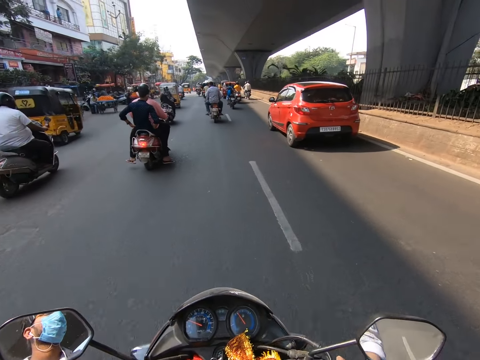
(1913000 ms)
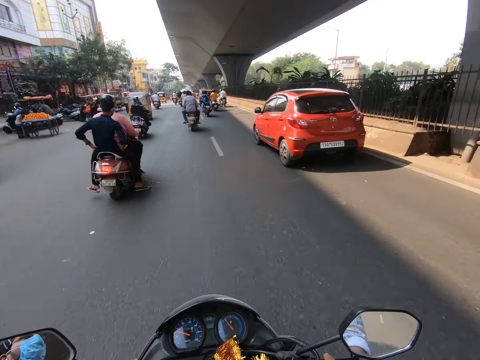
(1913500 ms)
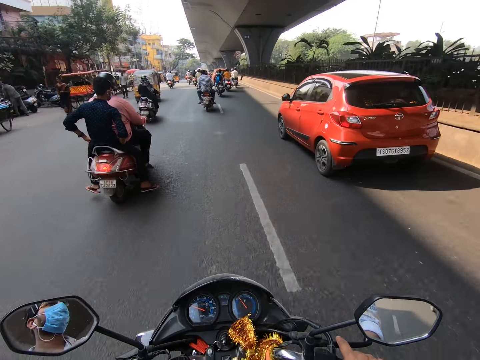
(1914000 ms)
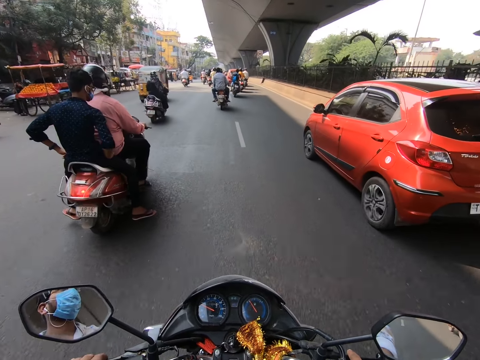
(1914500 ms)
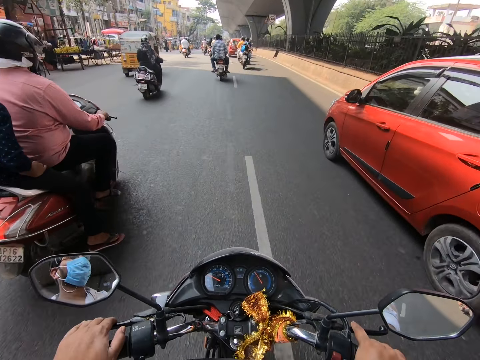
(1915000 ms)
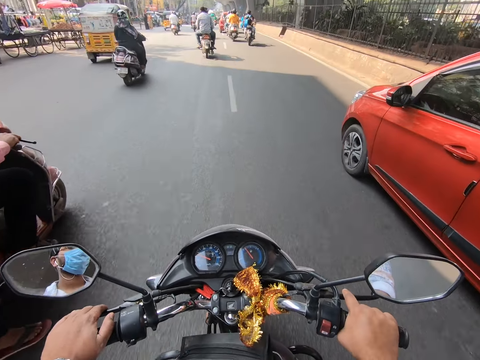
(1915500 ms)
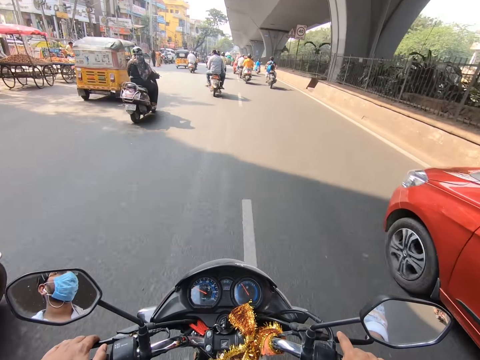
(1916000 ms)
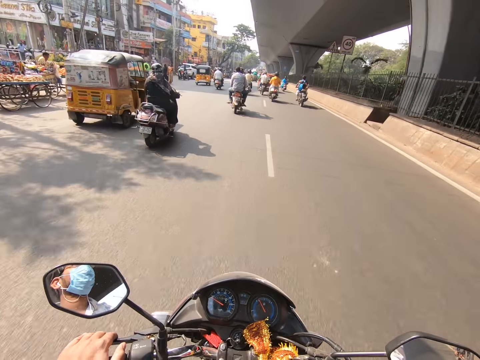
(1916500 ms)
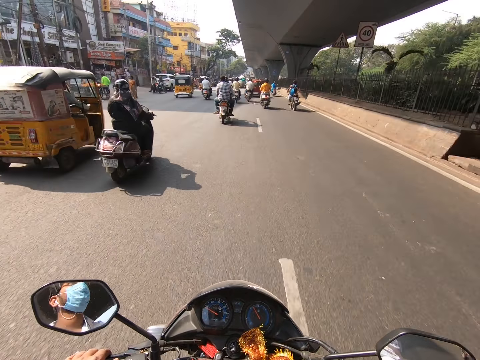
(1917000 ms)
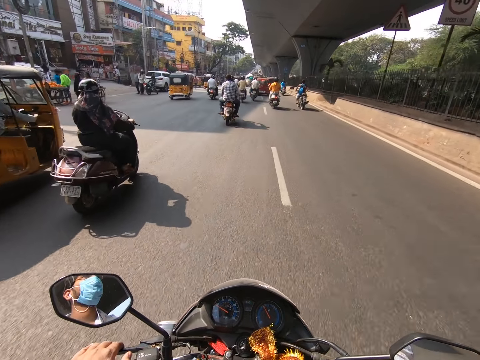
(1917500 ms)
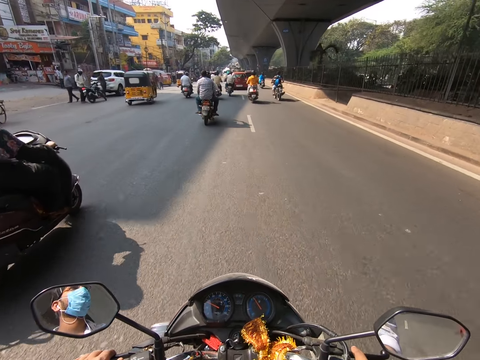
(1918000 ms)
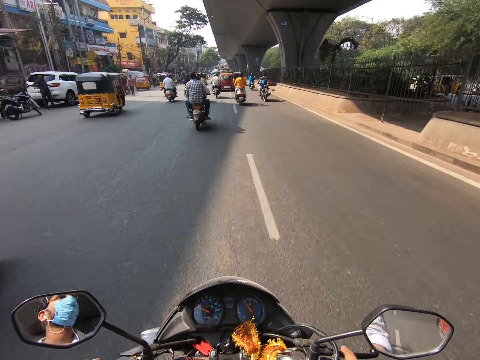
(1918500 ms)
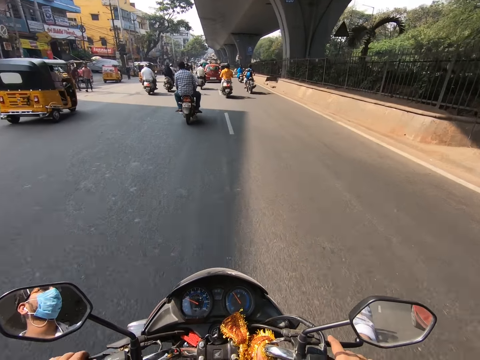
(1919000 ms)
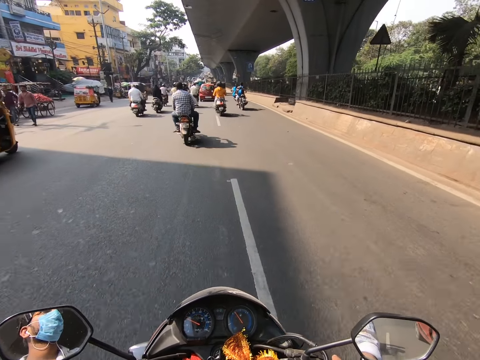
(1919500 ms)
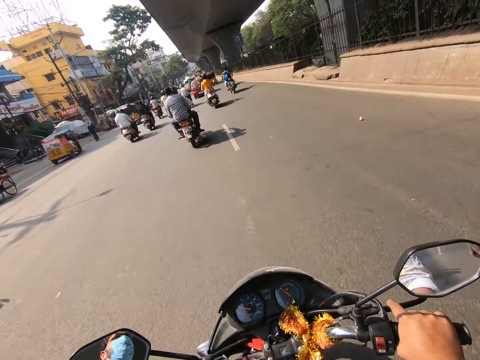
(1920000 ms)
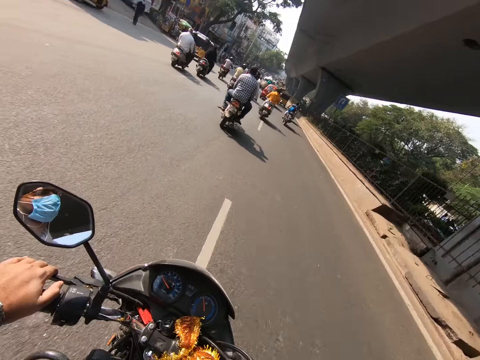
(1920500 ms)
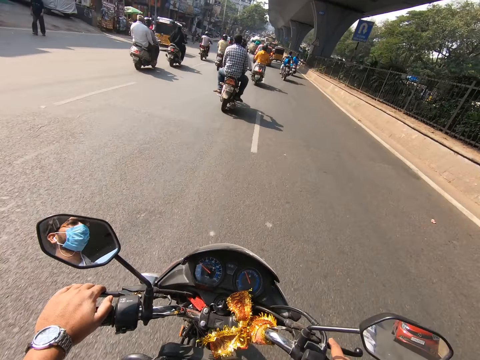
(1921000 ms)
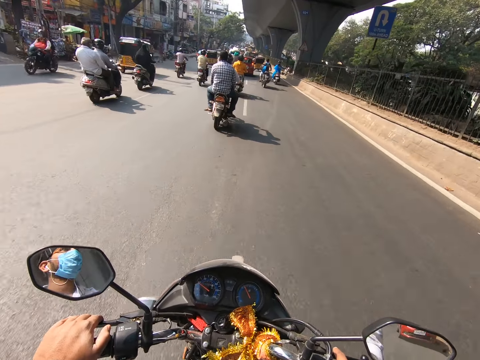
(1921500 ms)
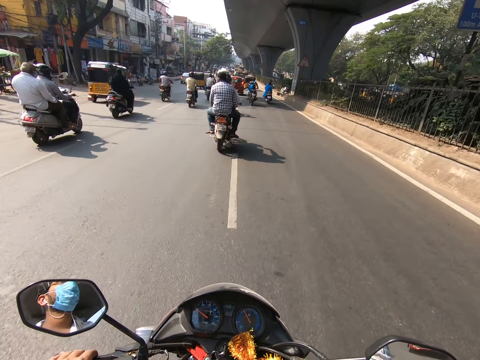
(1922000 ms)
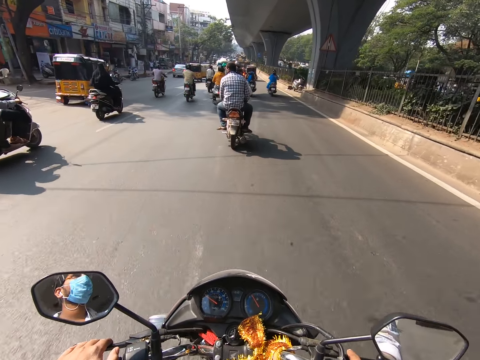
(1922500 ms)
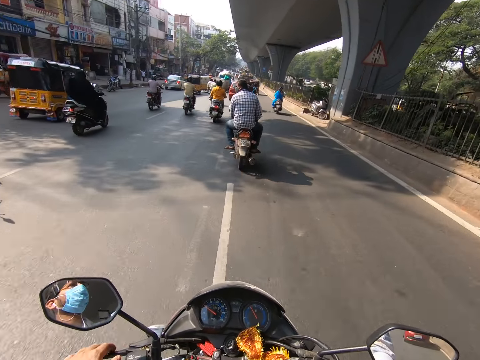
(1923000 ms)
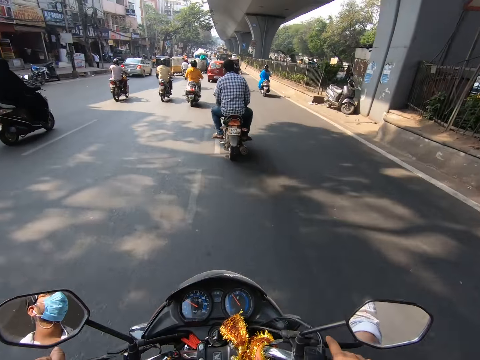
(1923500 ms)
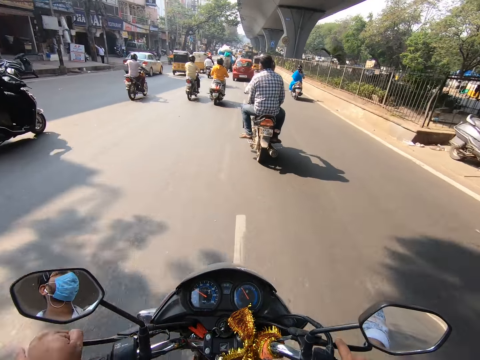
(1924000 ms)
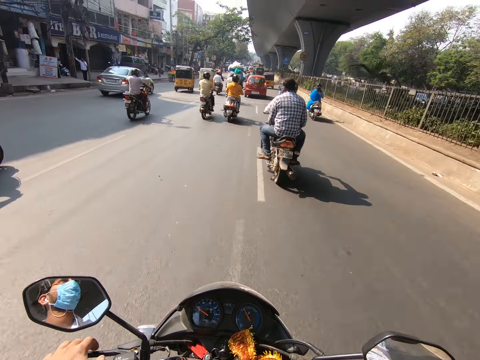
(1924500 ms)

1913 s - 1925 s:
The camera wearer sways.

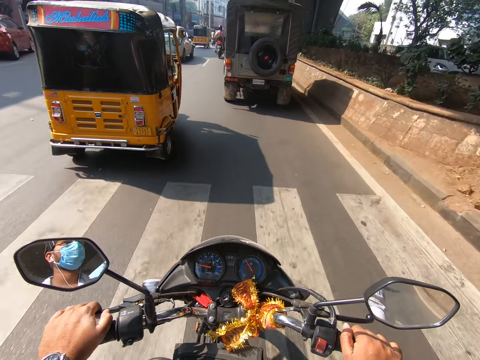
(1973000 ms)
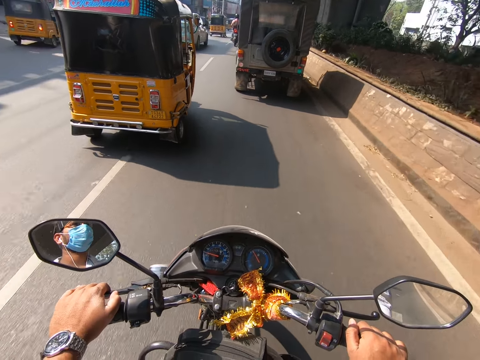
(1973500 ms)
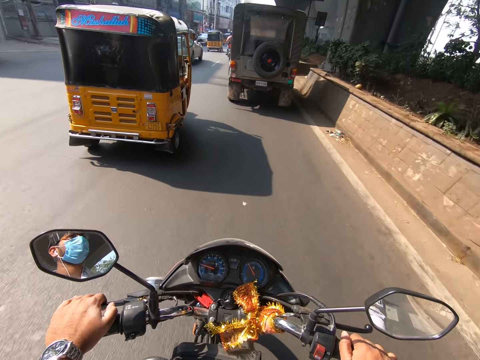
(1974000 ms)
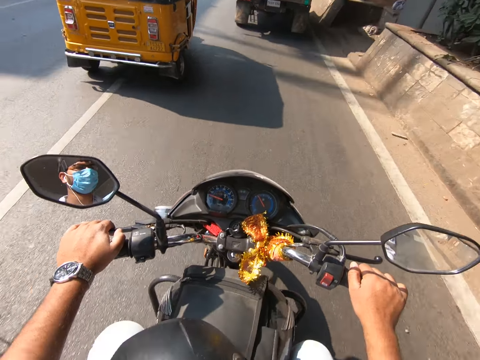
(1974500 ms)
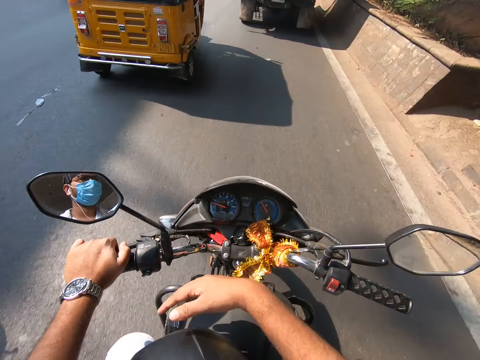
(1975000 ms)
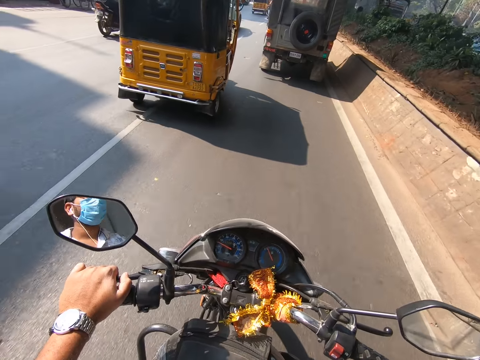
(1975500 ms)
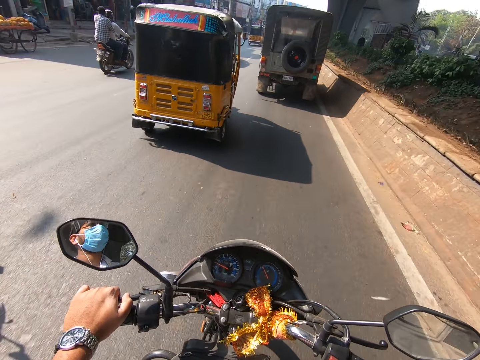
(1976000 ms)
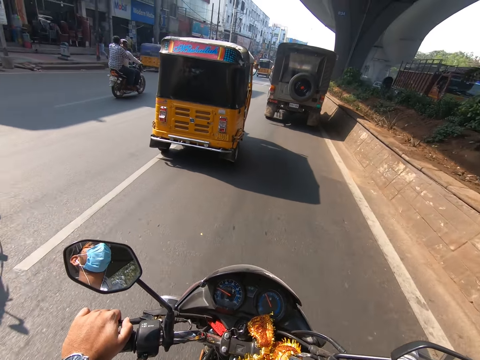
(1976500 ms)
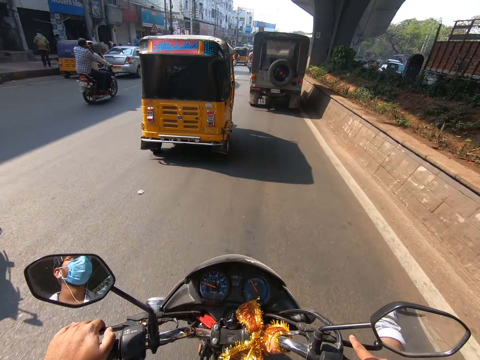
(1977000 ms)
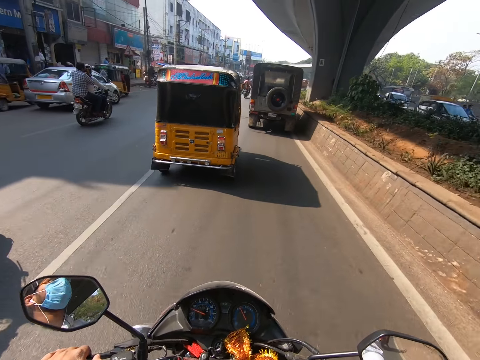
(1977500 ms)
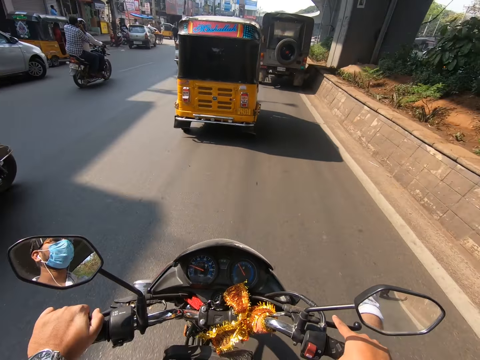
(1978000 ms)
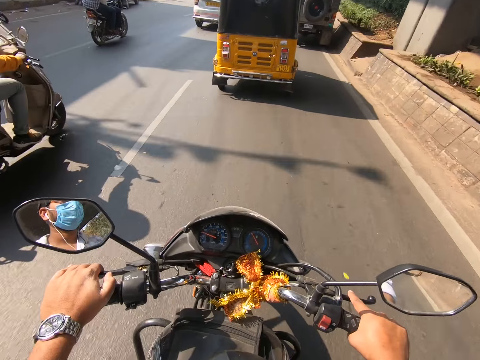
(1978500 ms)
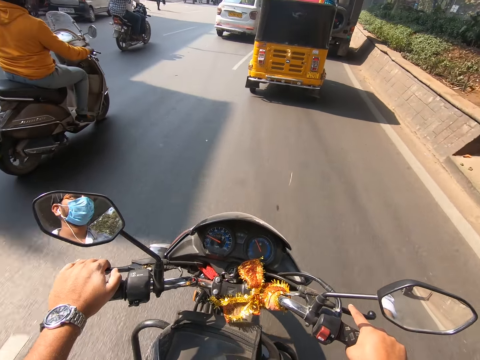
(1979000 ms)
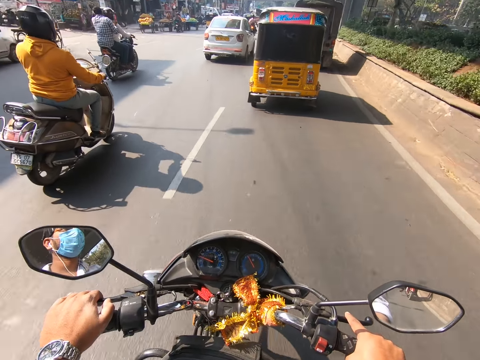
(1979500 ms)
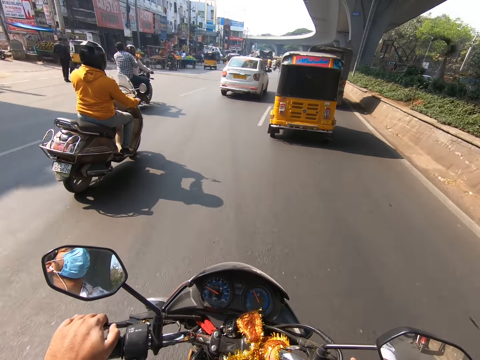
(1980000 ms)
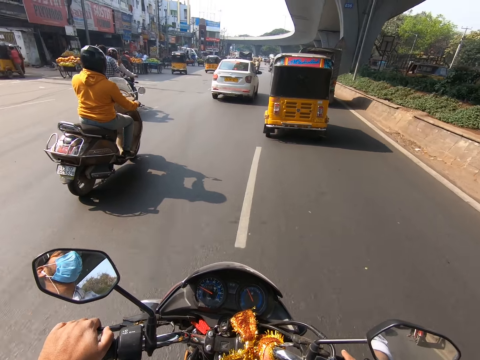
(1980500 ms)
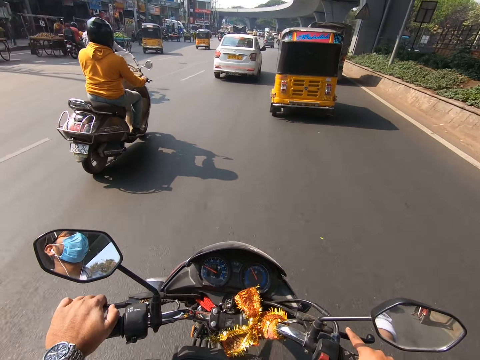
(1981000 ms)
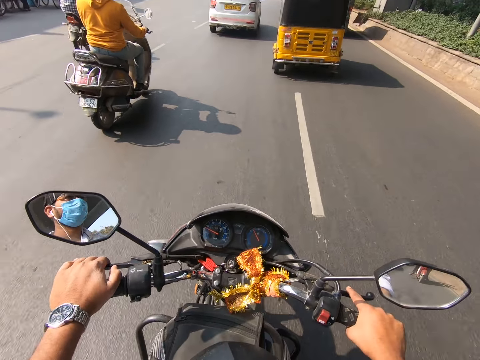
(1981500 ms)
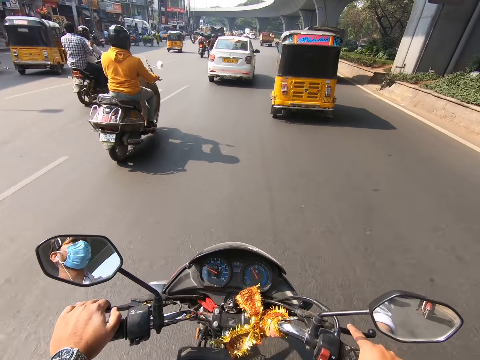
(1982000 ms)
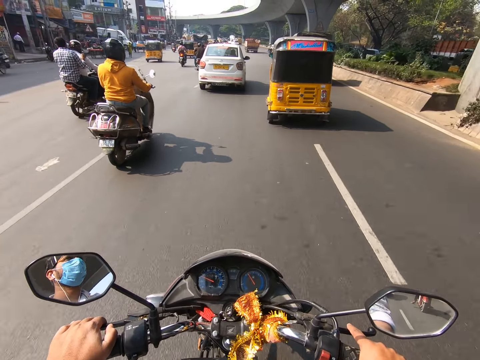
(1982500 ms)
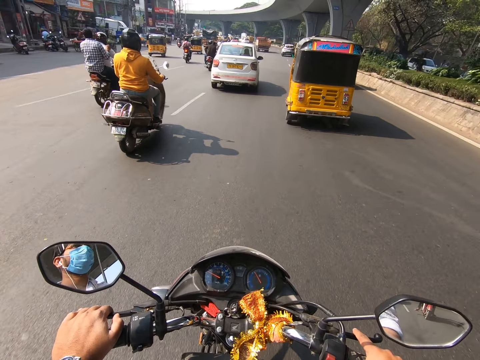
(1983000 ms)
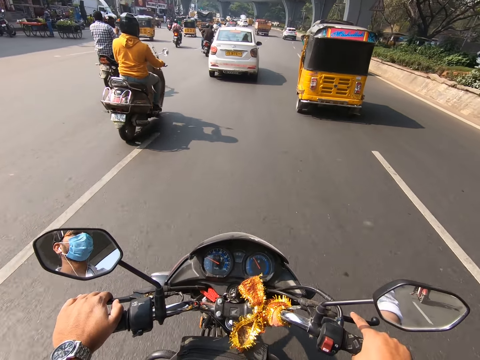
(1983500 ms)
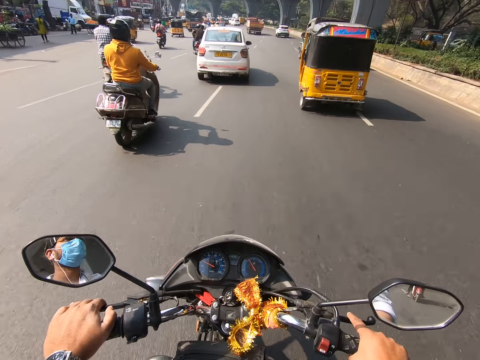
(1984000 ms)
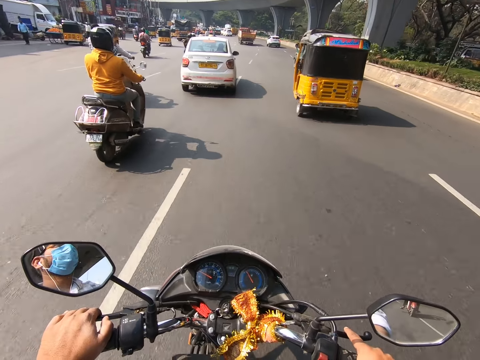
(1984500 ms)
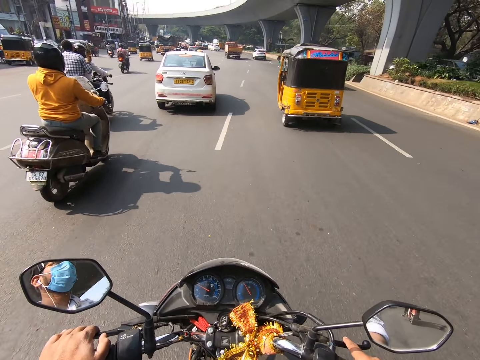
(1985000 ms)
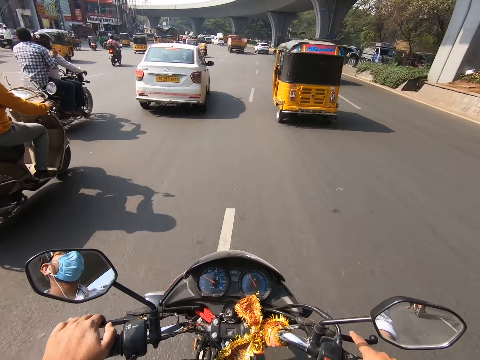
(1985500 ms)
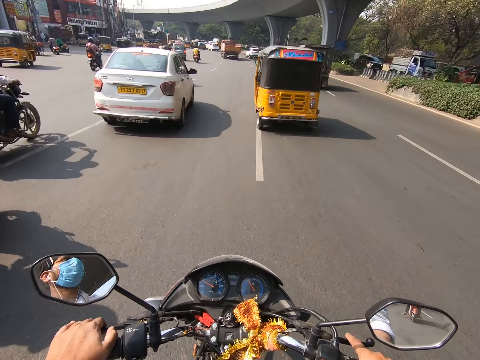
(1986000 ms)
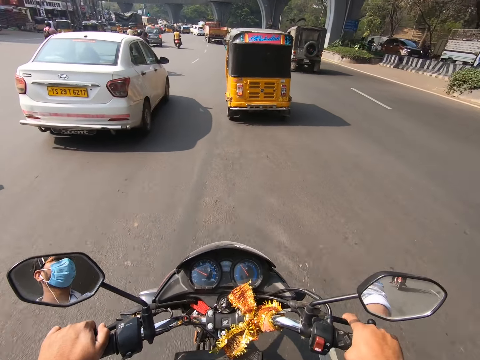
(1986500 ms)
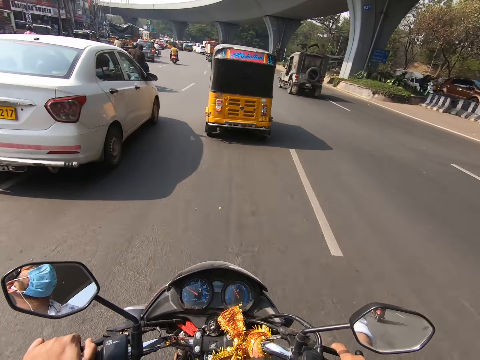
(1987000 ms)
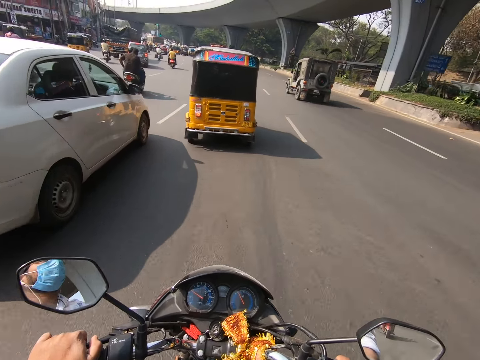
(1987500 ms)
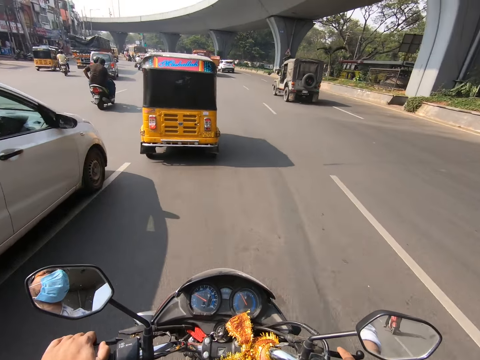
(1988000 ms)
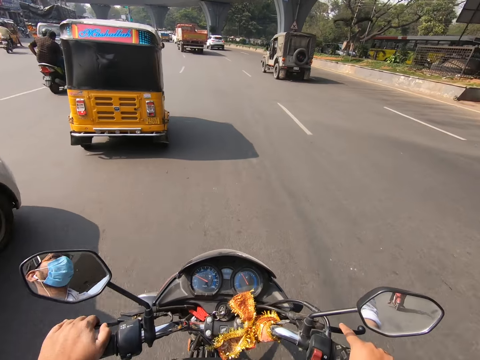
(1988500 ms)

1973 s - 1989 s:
The camera wearer rides the motorcycle on the road with the left clutch in his left hand. He removes a hand from the brake lever. He rides the motorcycle on the road with the clutches in both hands. He holds the brake lever.
